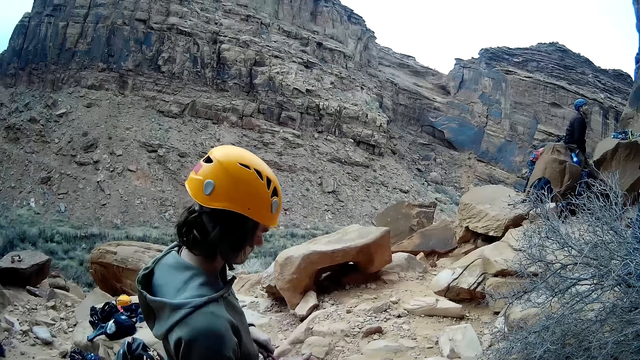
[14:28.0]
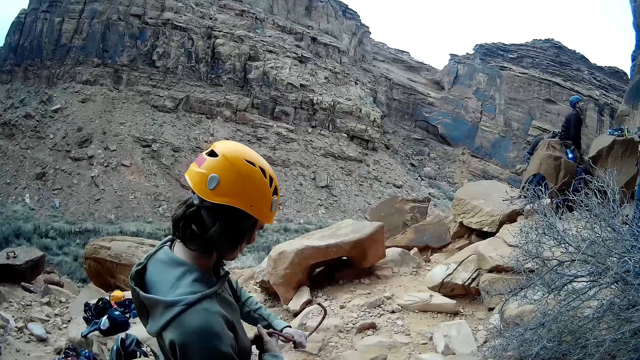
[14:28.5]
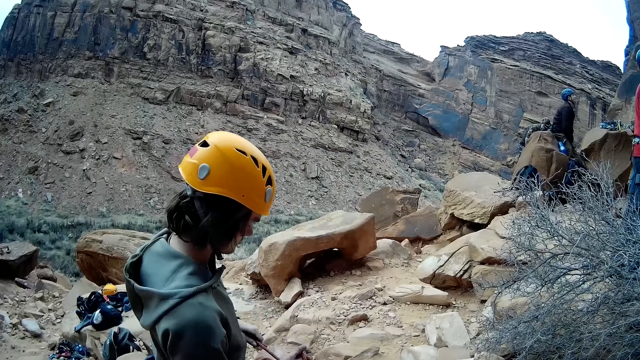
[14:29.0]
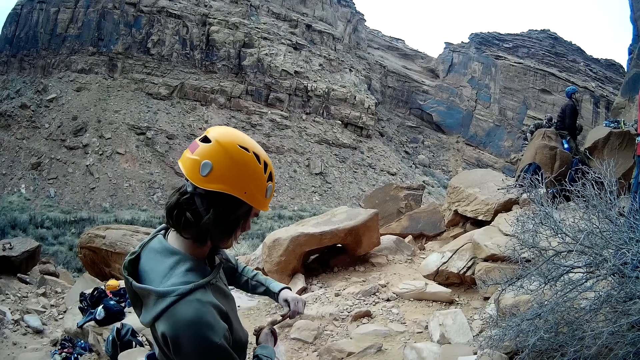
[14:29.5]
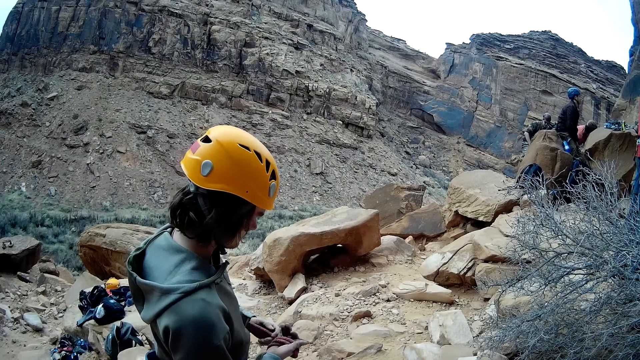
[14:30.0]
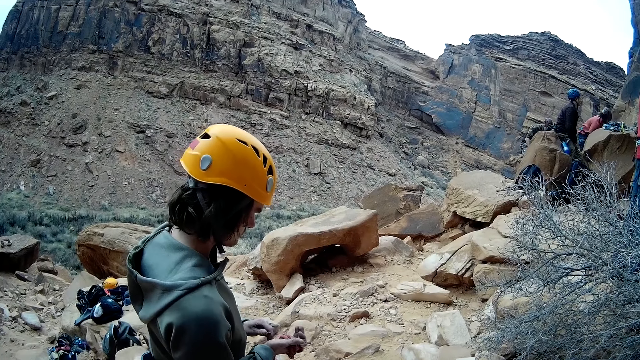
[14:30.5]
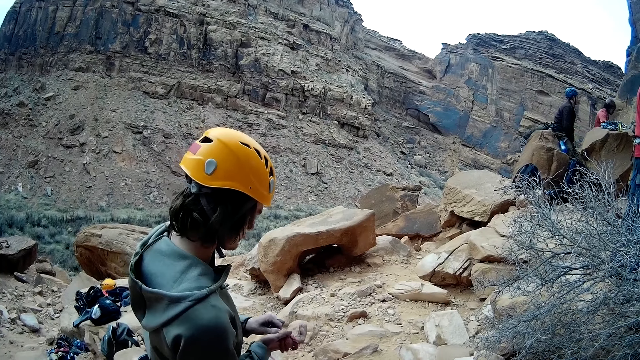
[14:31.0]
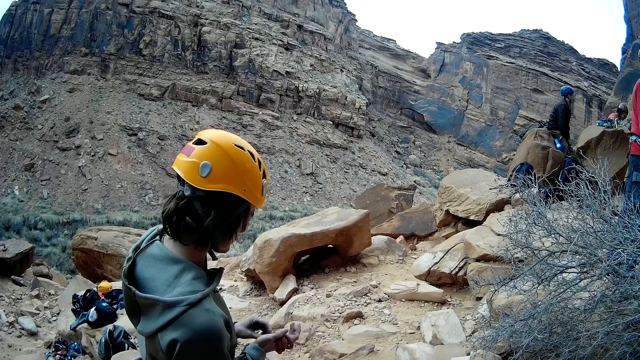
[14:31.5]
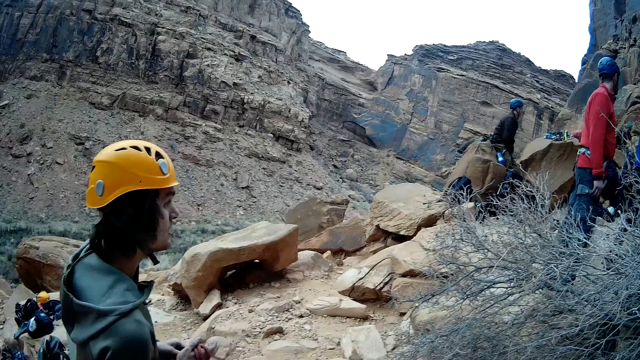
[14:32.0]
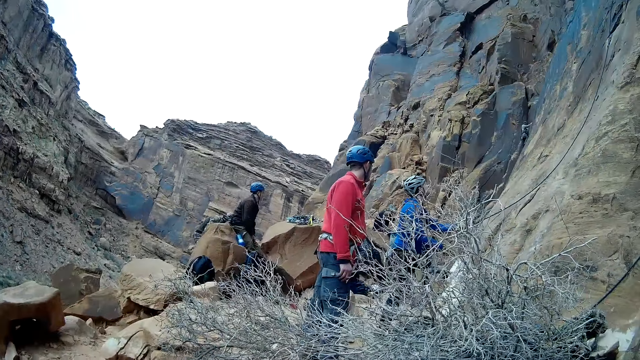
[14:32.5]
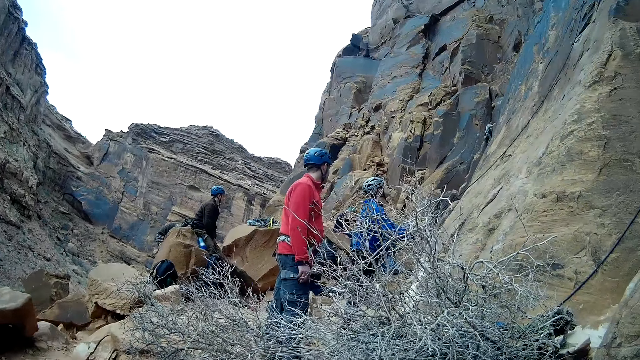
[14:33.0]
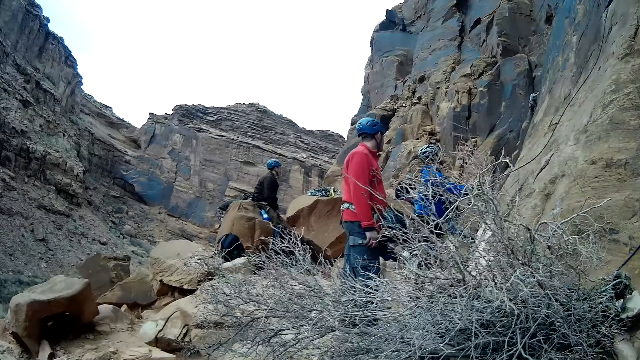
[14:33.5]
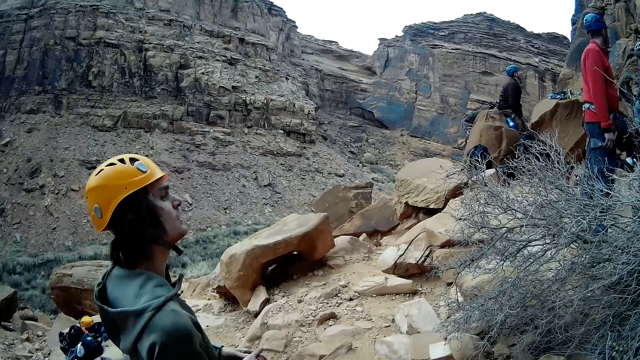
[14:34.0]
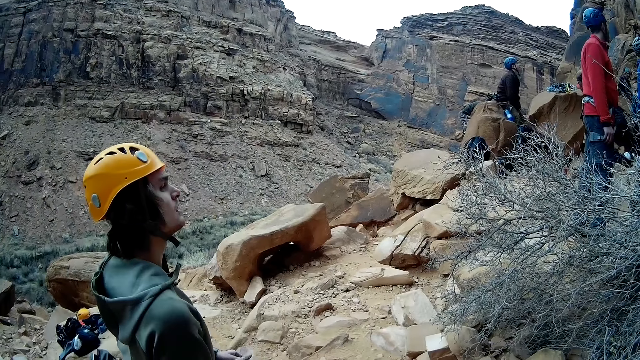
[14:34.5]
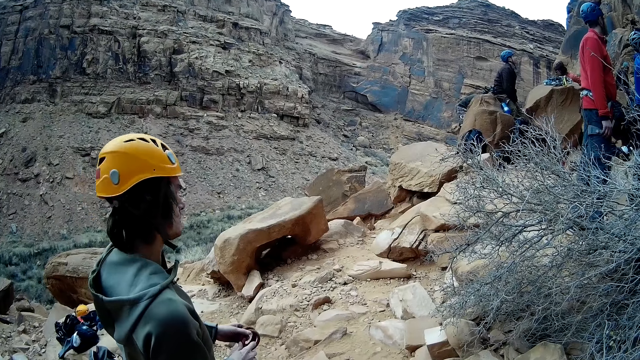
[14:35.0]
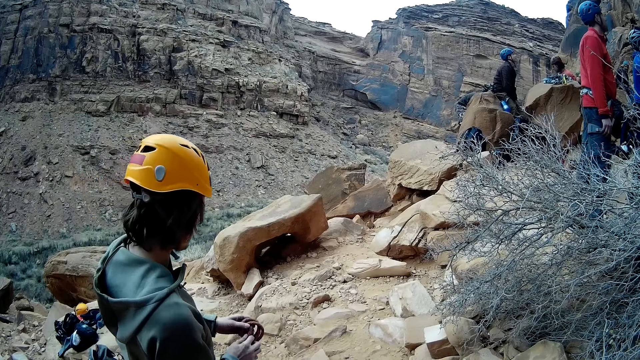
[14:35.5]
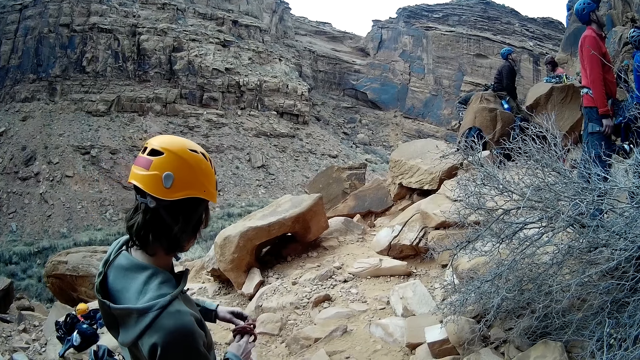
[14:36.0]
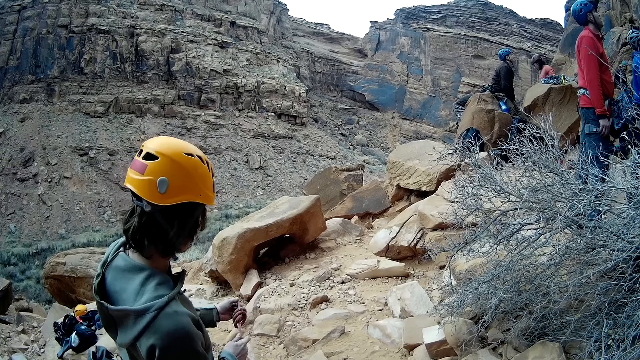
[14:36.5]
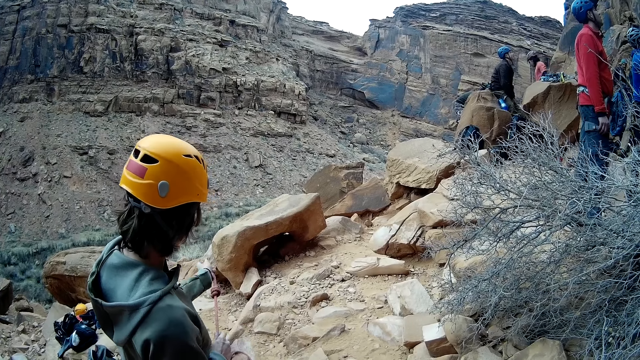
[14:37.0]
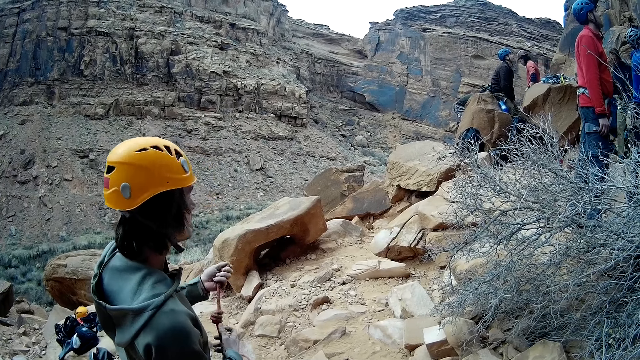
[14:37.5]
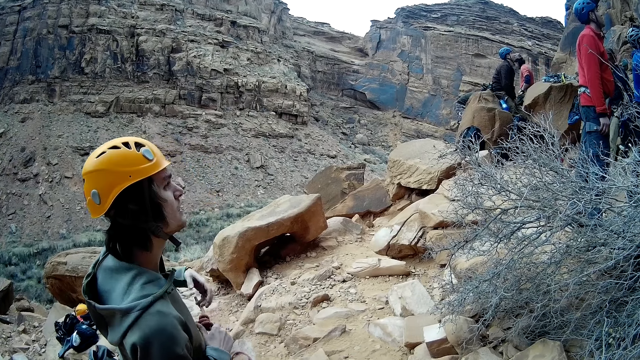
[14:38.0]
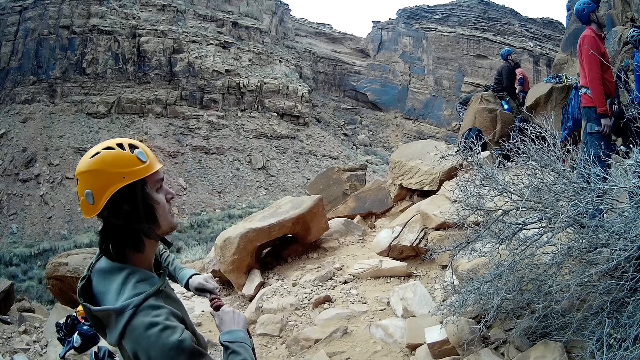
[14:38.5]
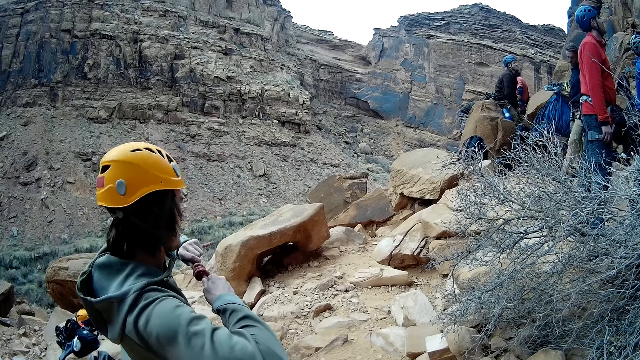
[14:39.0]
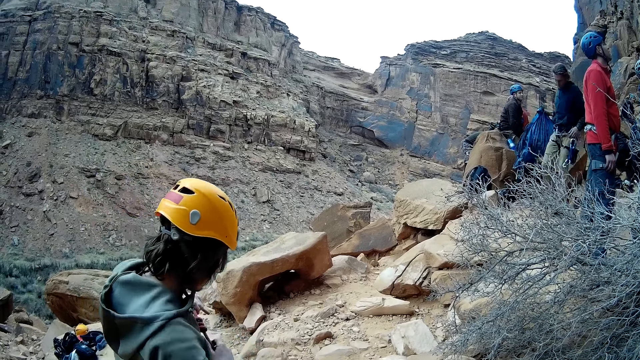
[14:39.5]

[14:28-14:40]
The camera wearer looks at the people. The man makes a knot with the rope in both hands.

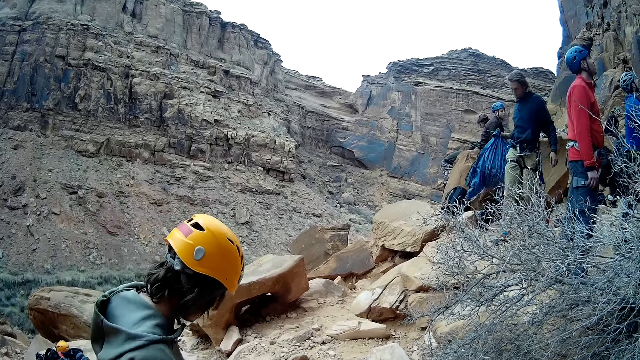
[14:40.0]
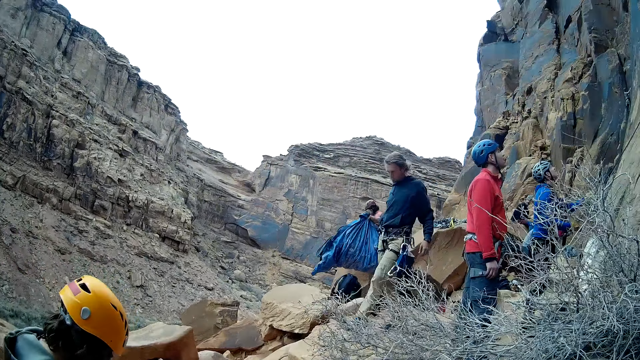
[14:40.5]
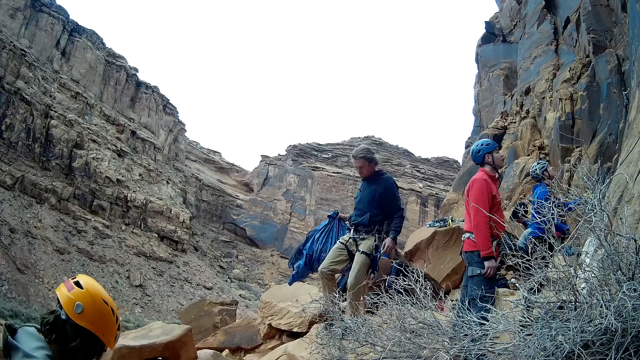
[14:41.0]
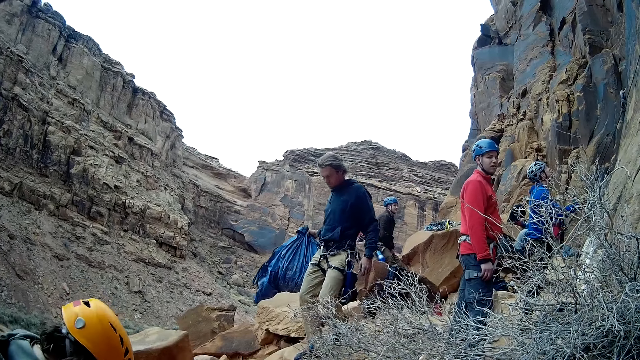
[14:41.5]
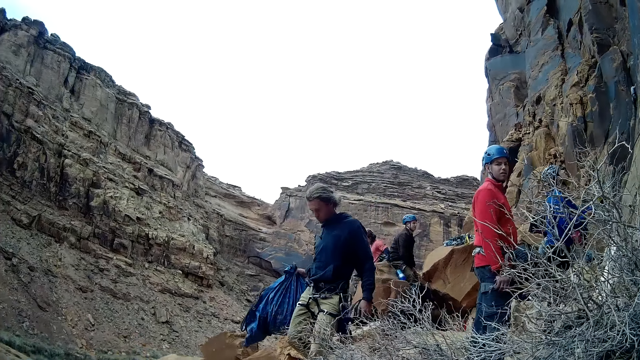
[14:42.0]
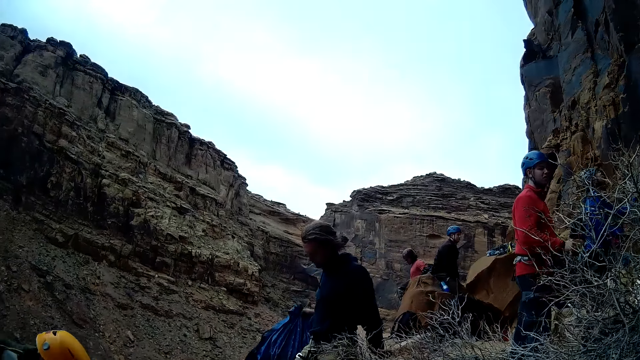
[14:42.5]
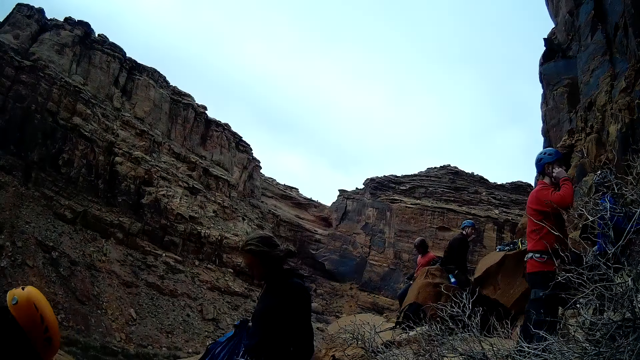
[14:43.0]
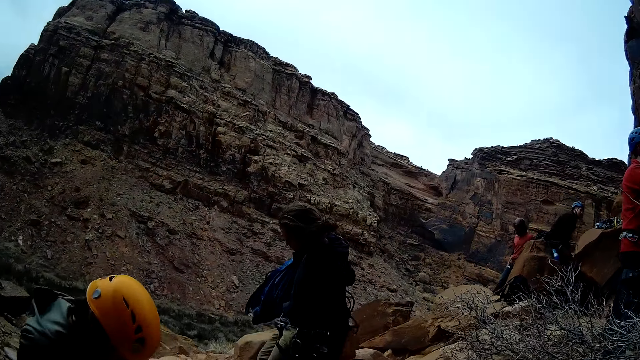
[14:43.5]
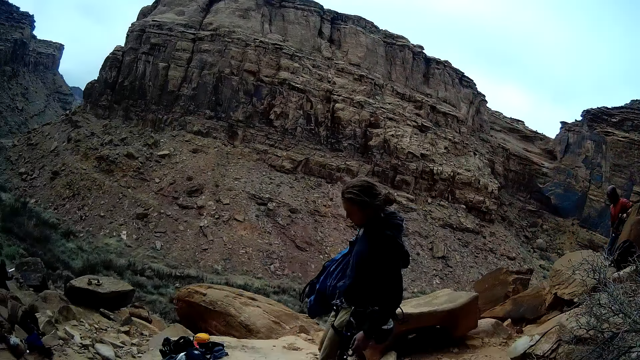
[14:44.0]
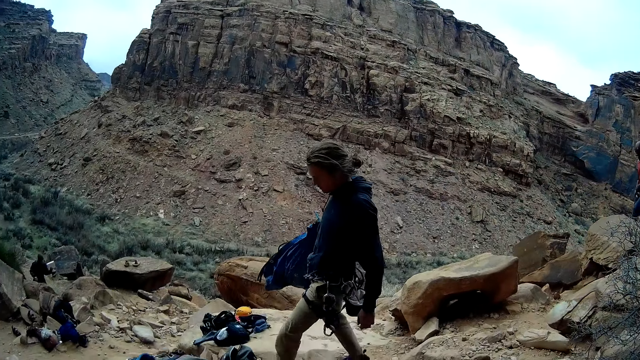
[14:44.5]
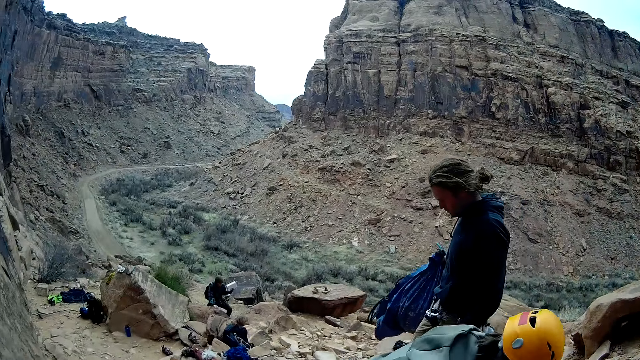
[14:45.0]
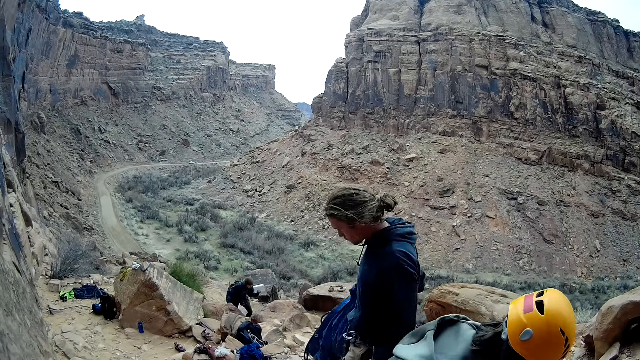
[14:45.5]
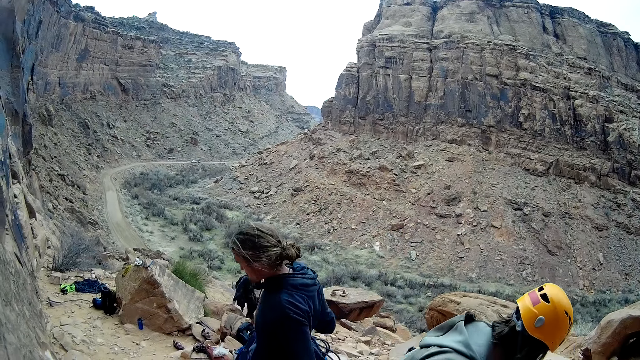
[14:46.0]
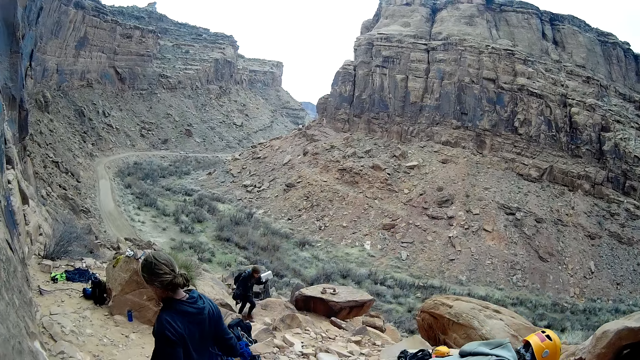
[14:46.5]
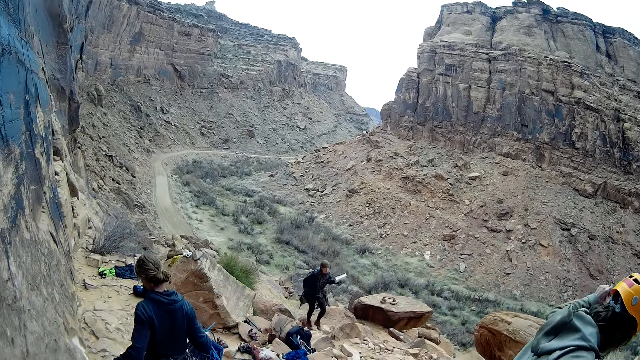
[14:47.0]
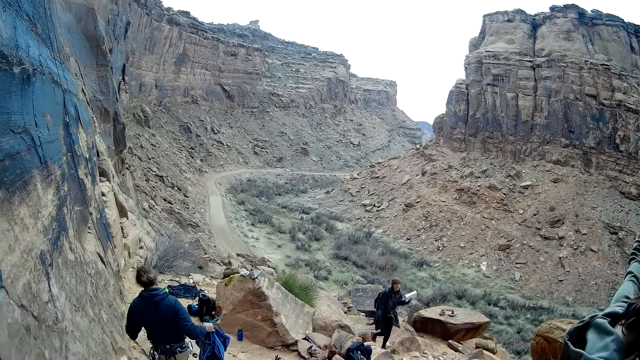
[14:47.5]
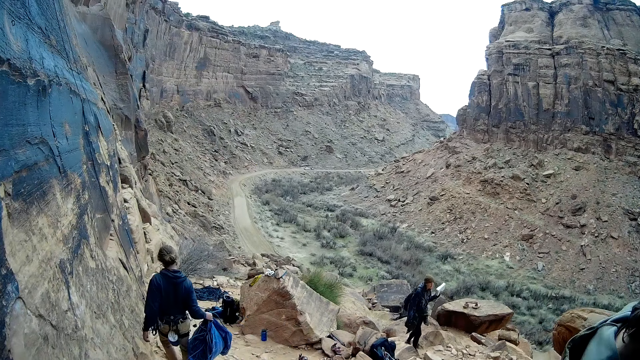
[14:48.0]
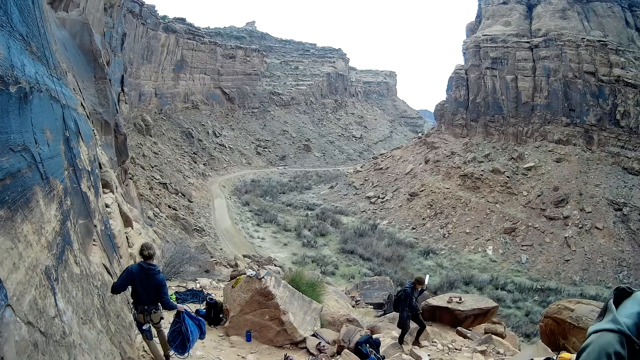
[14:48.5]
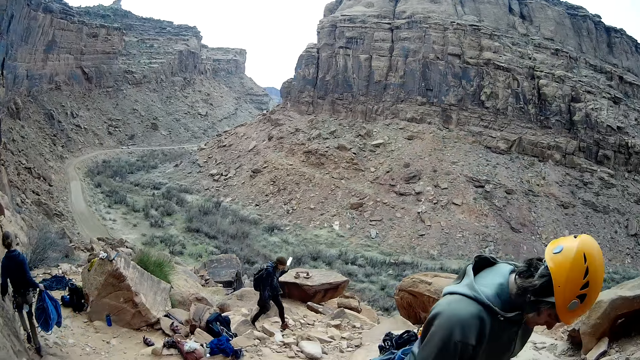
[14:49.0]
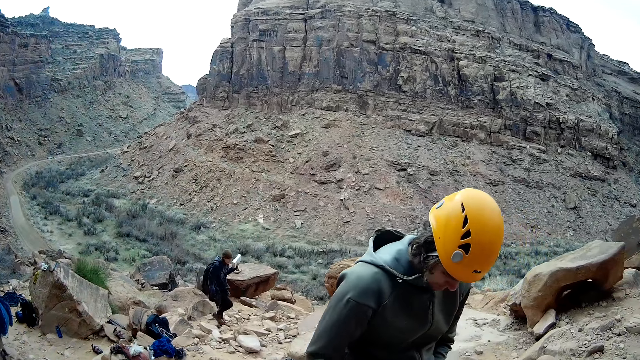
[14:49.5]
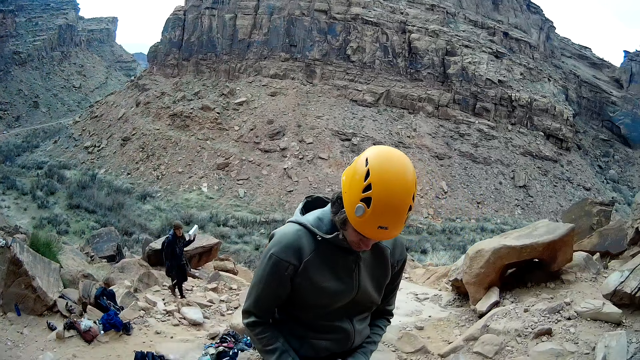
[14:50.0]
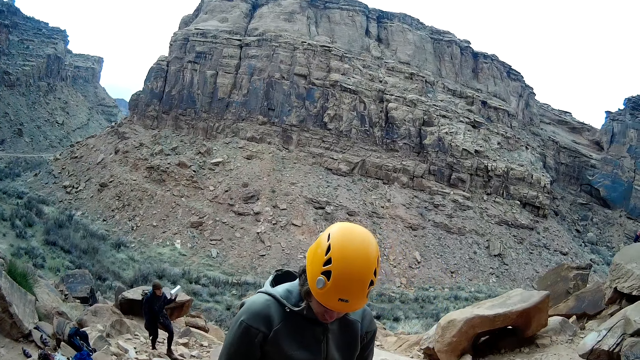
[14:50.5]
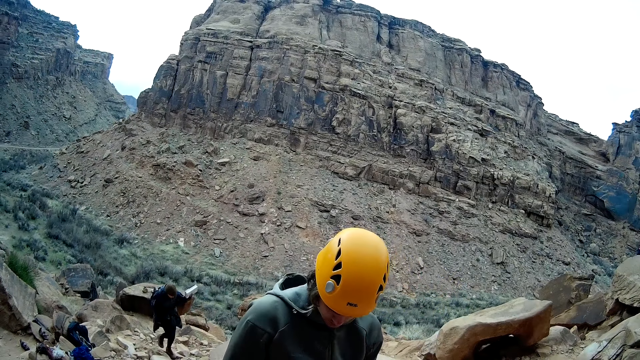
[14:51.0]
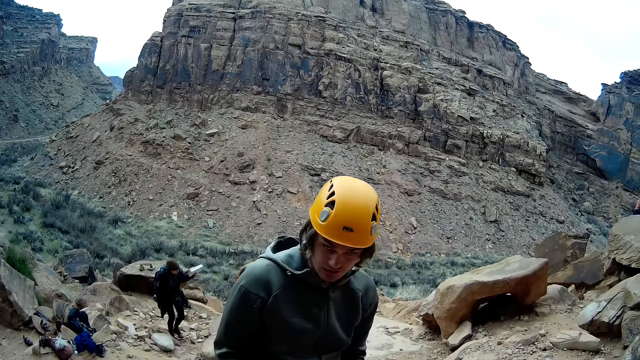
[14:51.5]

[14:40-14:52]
A man with a bag in his right hand walks past another man. A man walks down the mountain. A third man walks towards the second man. The camera wearer looks at the people.
